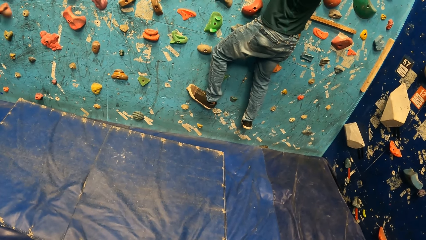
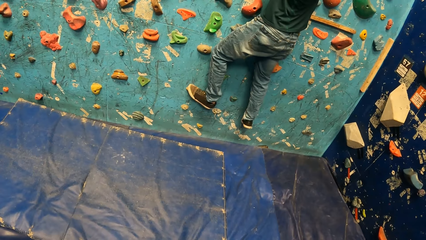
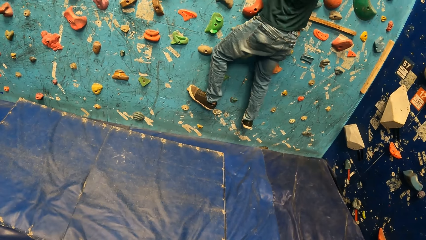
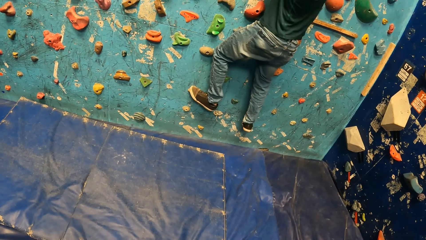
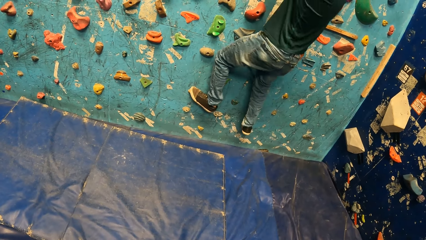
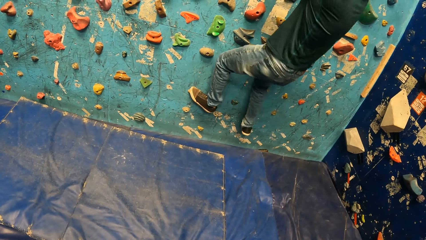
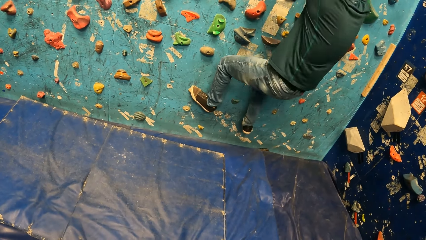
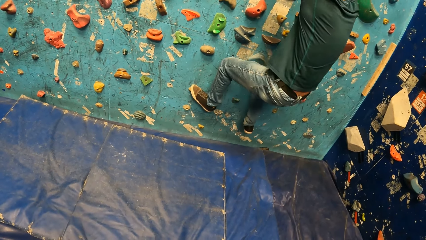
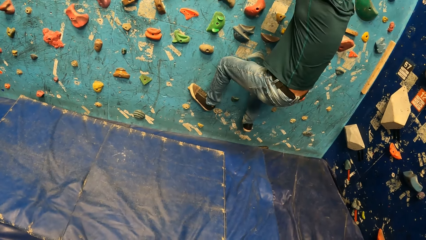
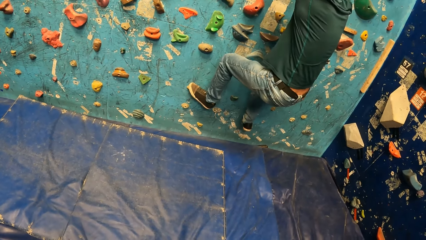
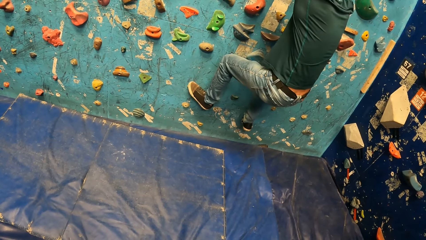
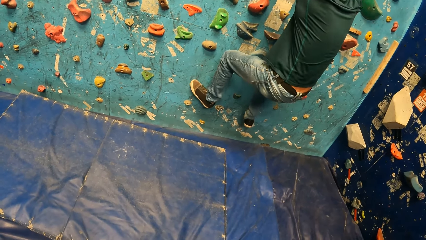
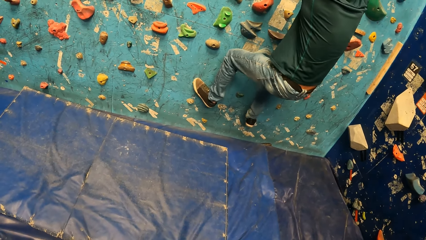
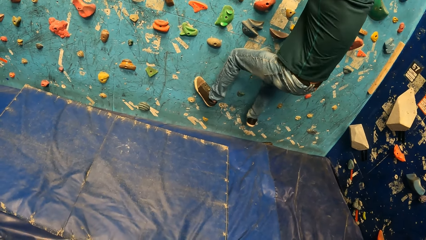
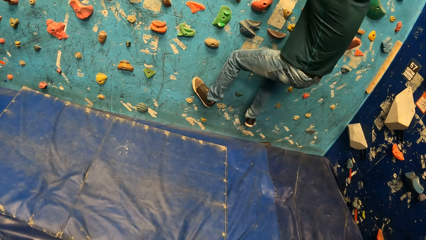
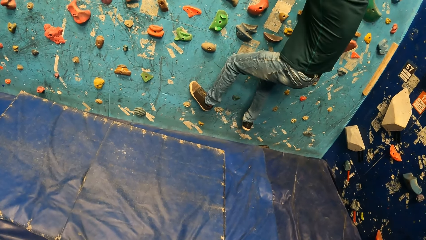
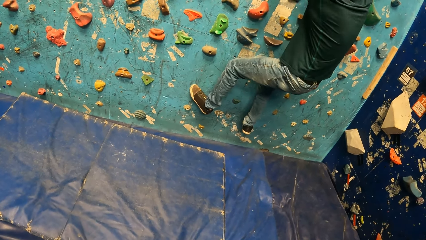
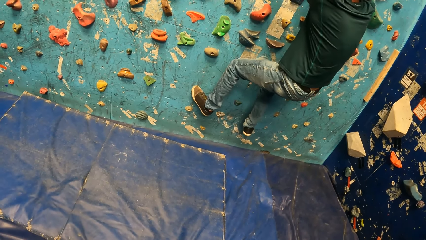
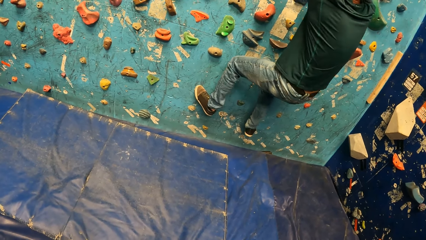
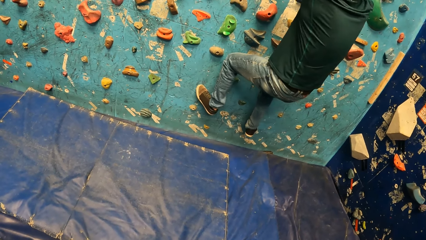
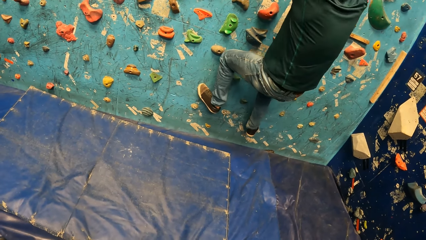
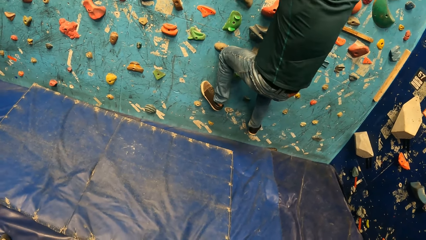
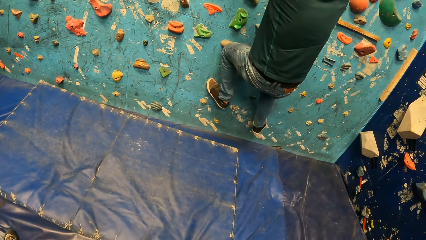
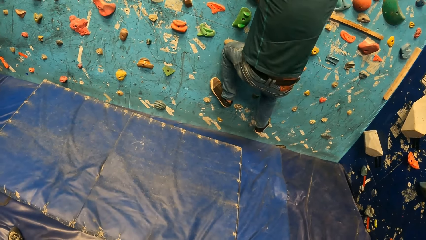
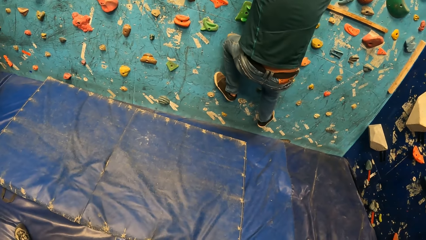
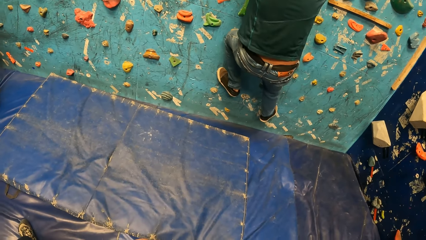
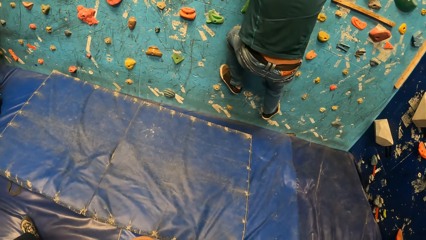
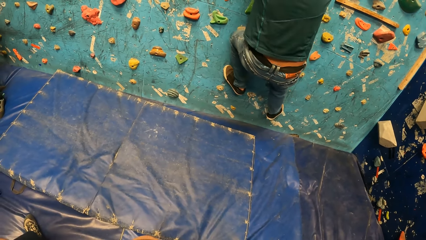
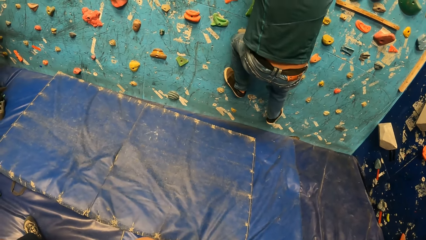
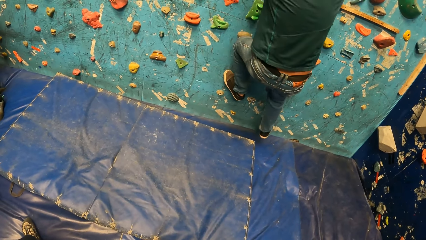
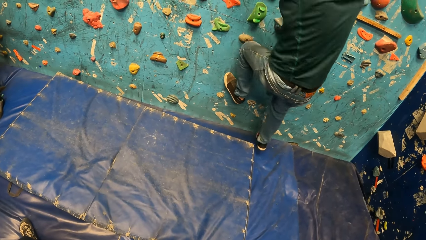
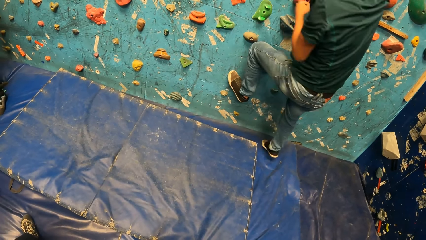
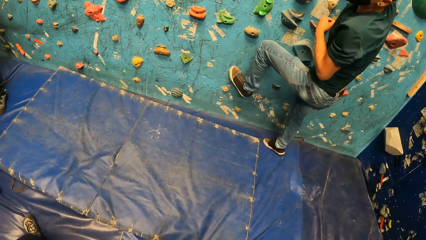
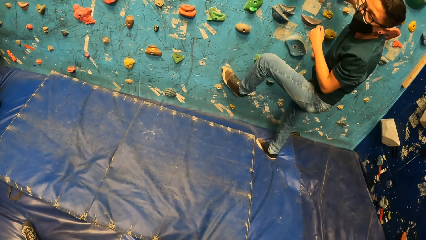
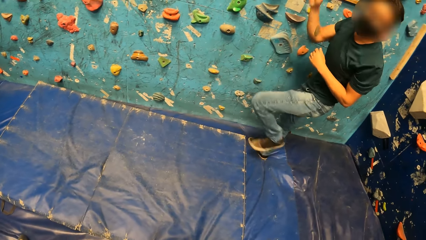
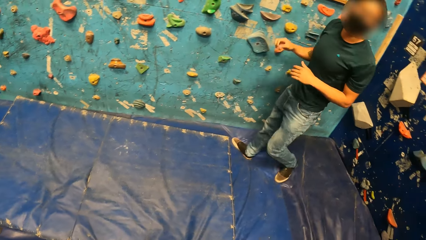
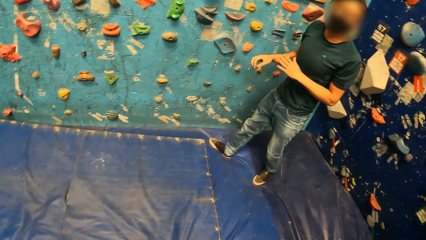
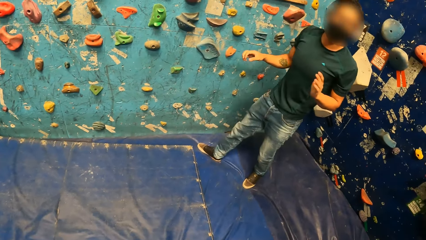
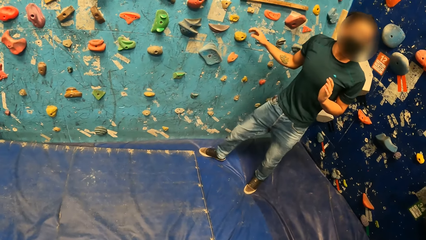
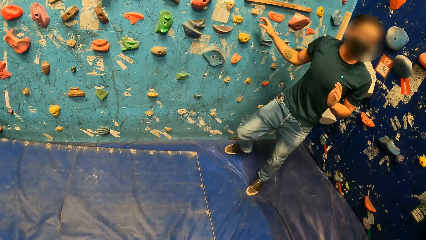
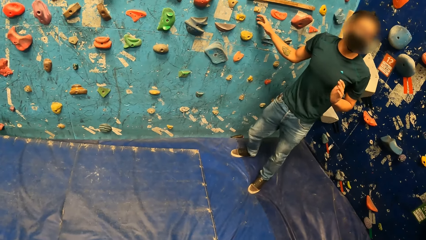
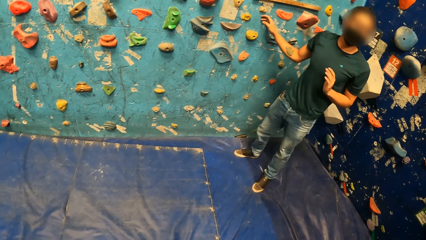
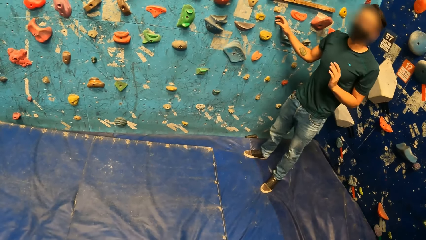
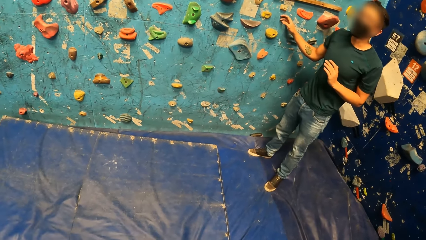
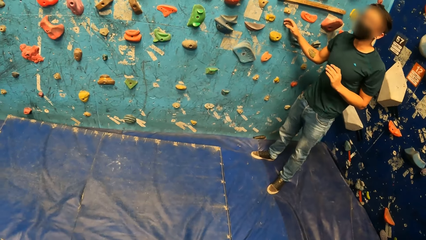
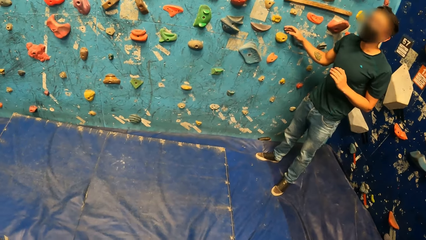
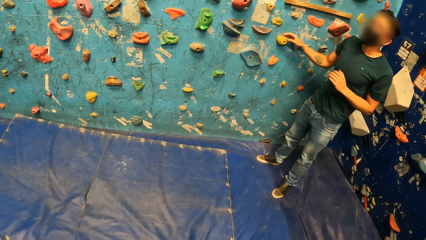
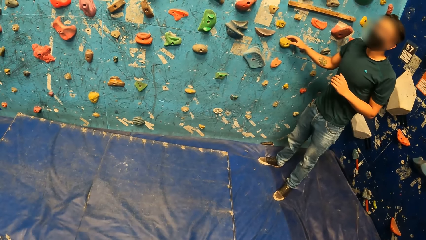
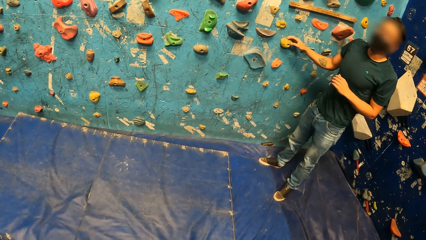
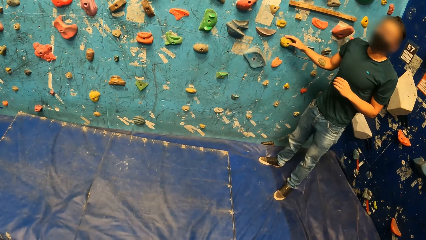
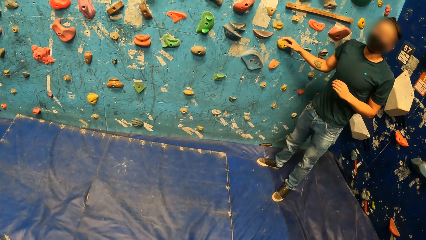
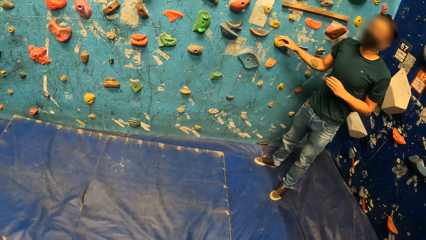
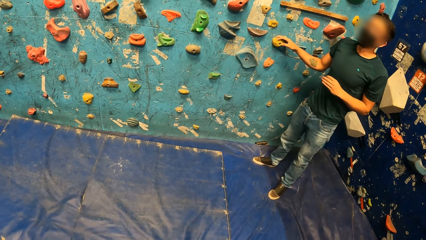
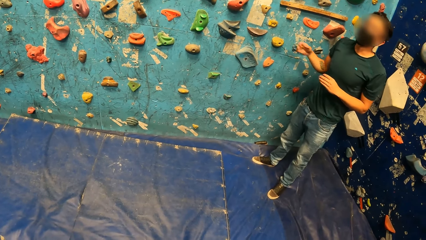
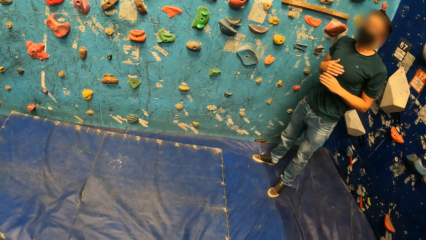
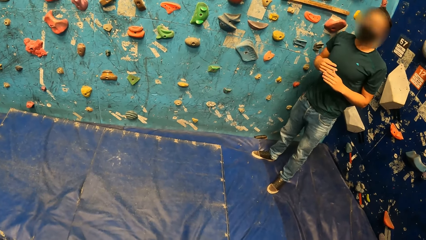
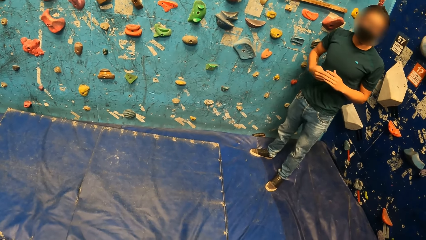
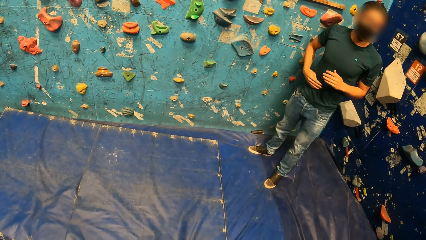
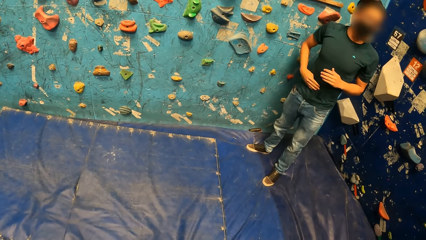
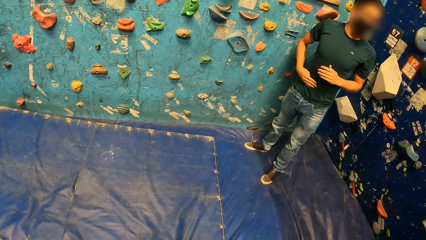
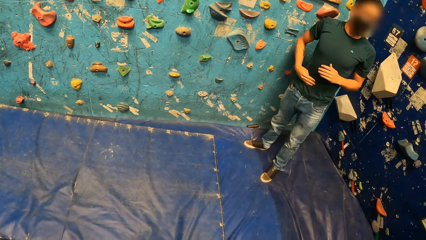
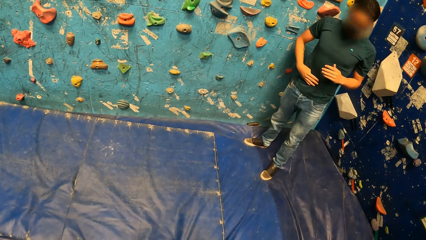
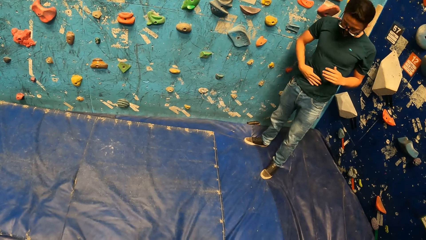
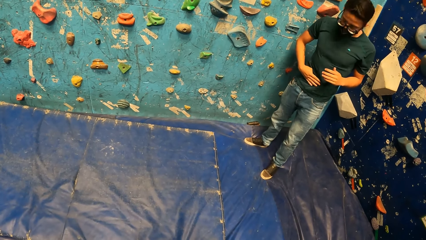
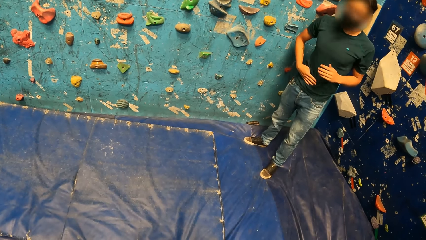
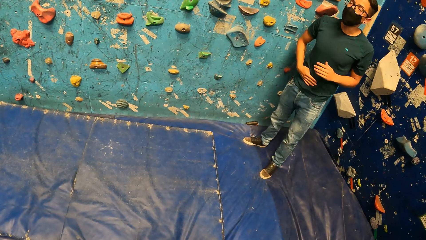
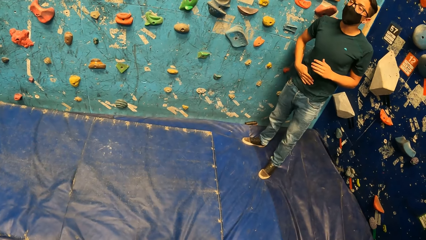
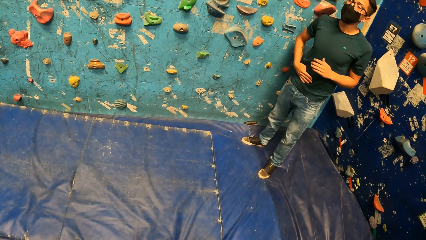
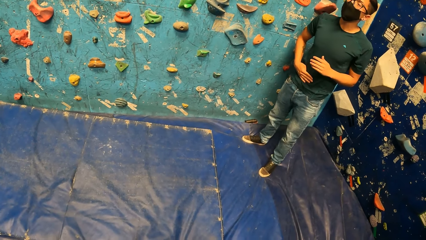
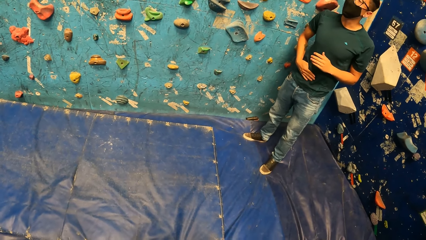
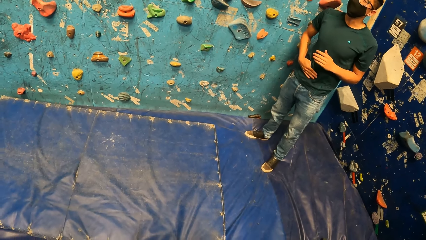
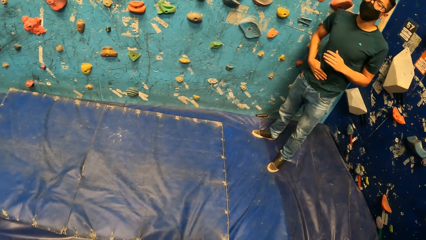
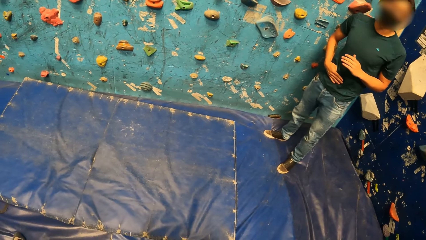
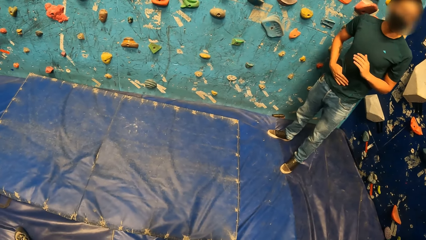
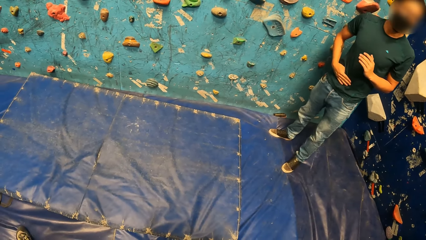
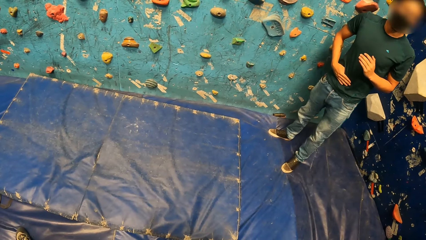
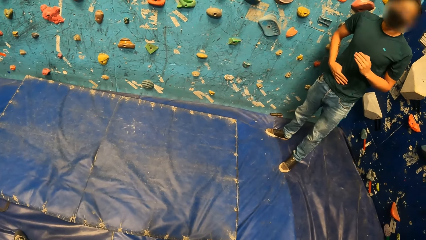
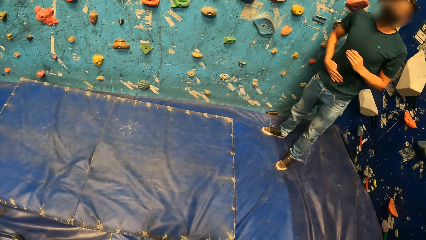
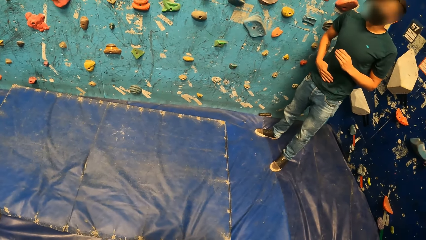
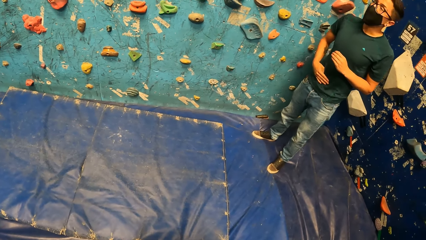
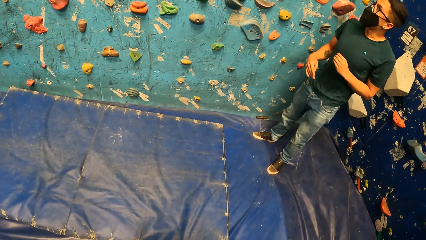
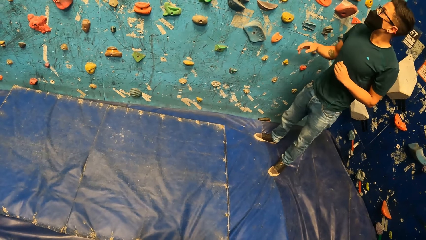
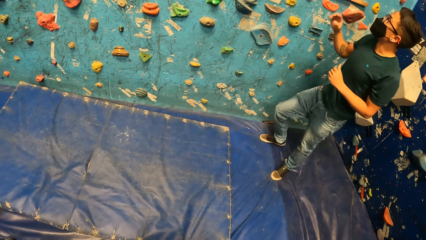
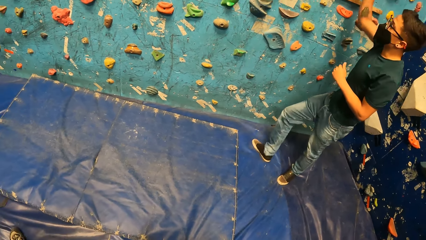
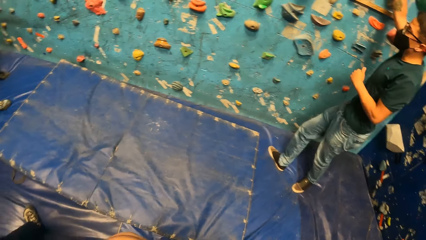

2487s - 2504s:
A man swings on the climb wall. The man climbs down the climb wall. The man converses in the climb wall room. The man touches his stomach in the climb wall room.
